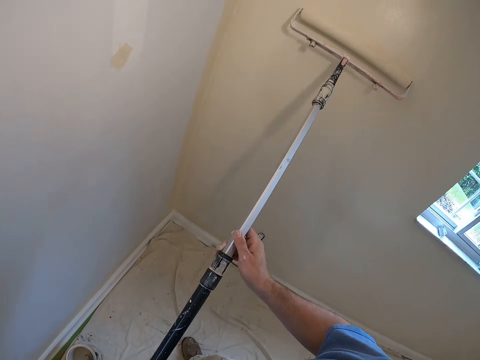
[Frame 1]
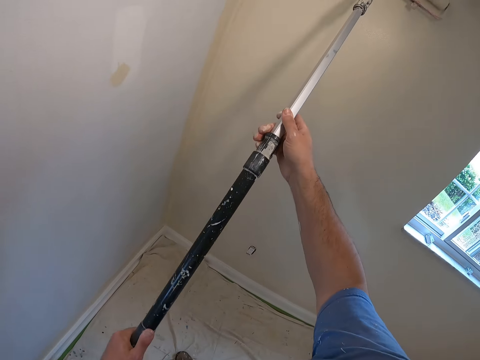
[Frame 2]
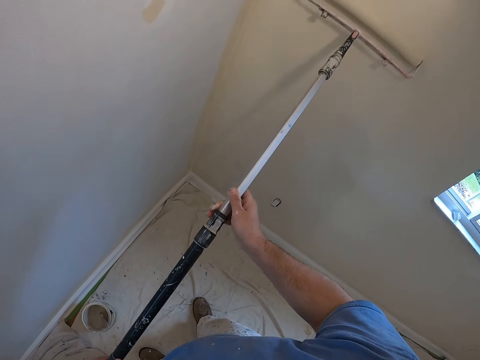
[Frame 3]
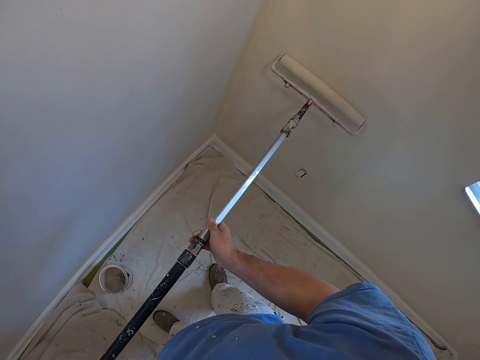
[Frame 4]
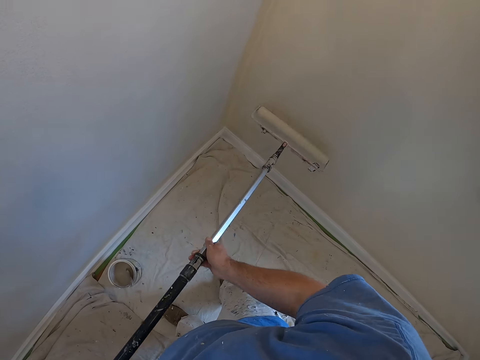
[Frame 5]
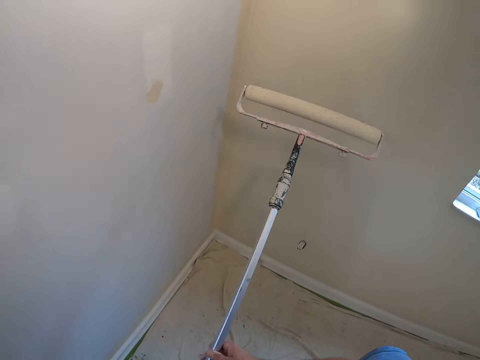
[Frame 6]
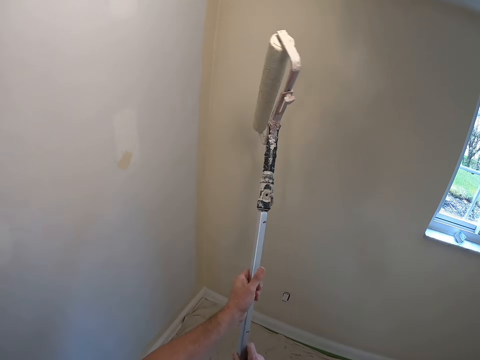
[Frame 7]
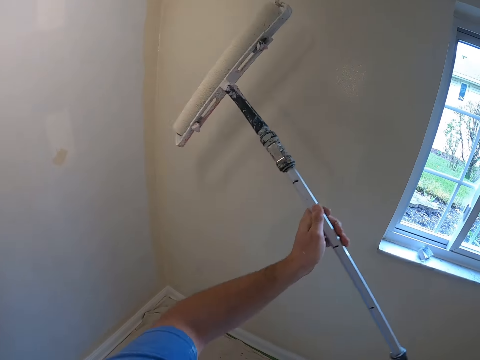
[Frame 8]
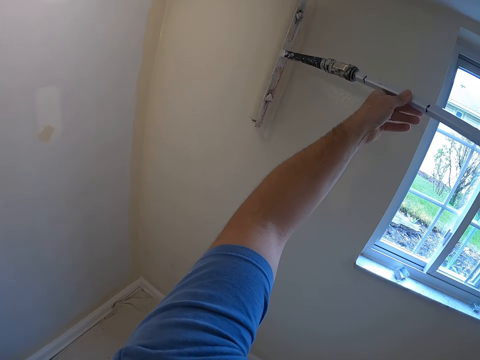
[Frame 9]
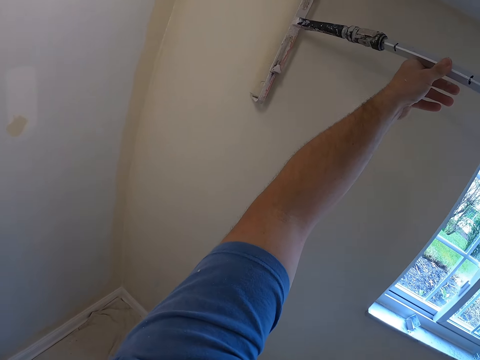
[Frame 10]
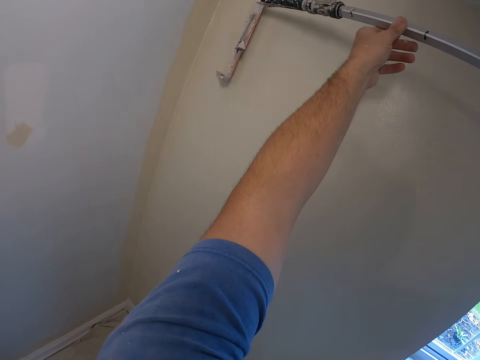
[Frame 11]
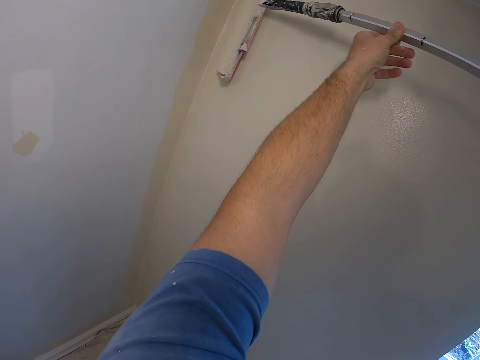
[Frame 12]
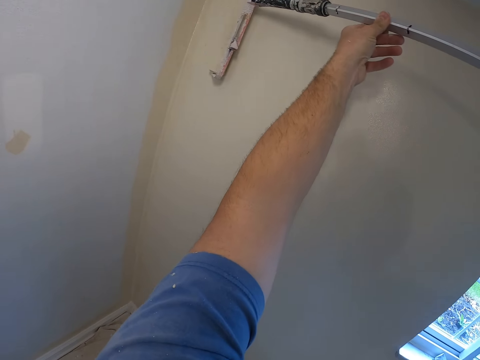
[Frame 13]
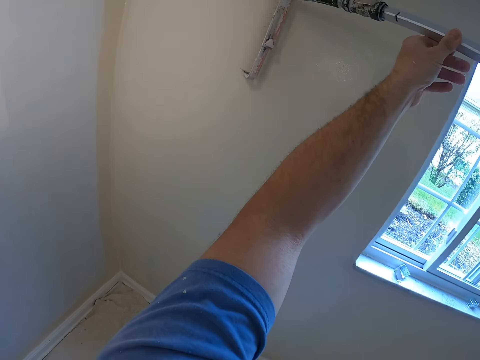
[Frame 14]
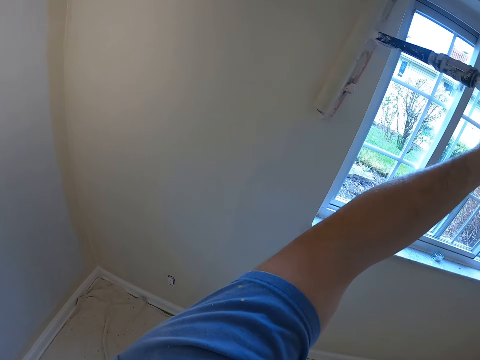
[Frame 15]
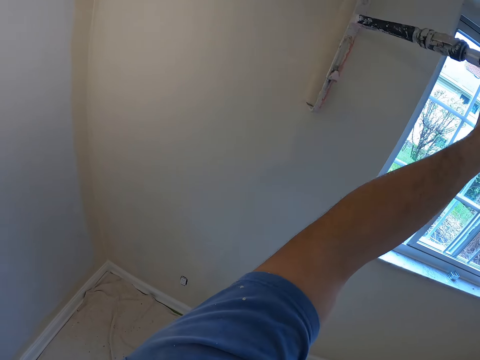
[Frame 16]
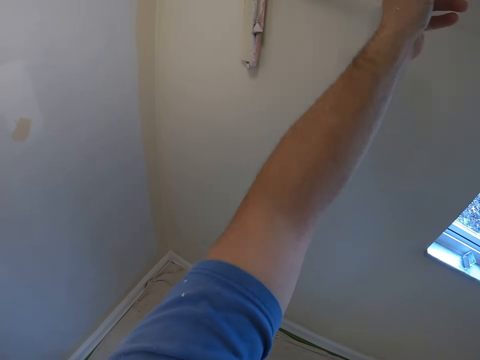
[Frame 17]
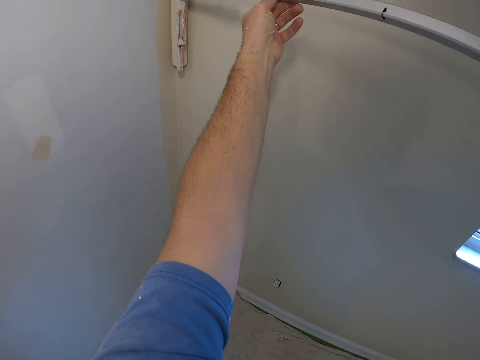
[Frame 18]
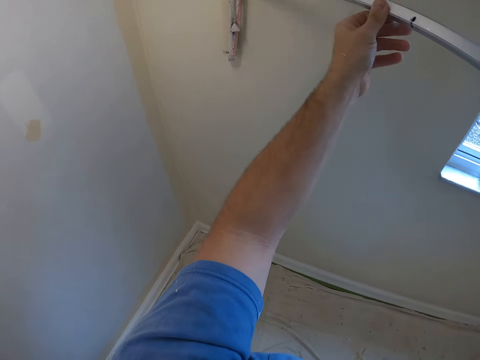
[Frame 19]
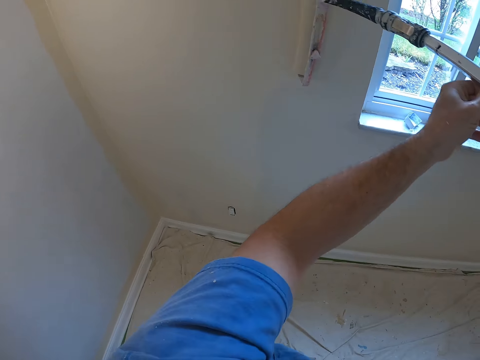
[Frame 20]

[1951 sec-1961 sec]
The camera wearer turns the paint roller in his hands. He paints the wall with the paint roller in his hands.

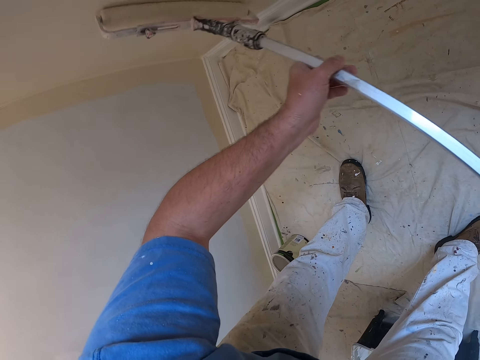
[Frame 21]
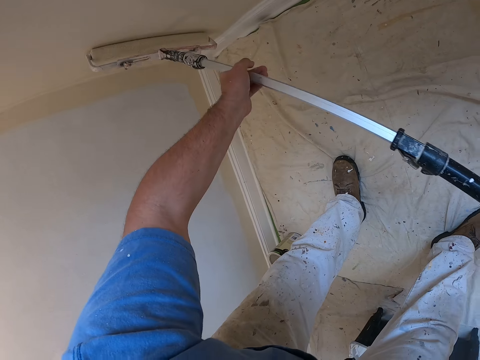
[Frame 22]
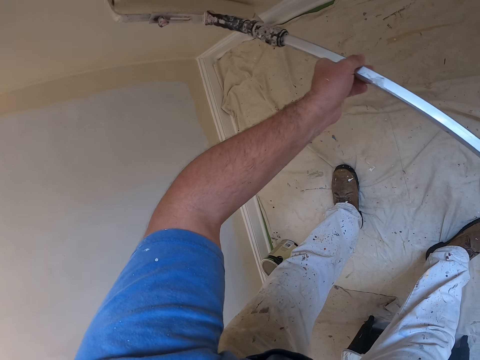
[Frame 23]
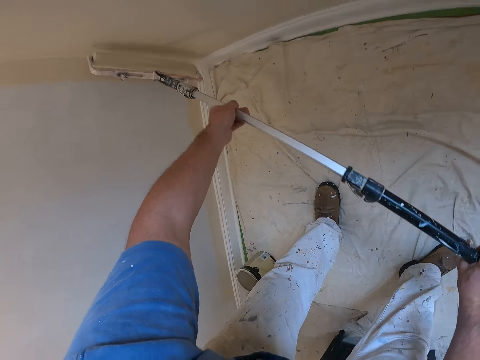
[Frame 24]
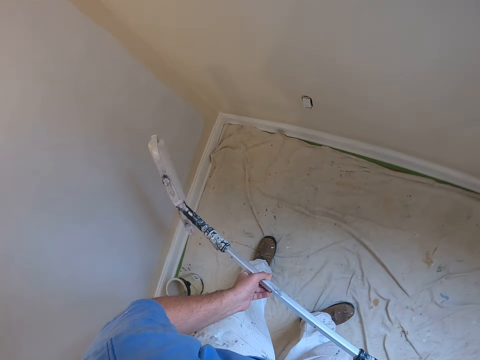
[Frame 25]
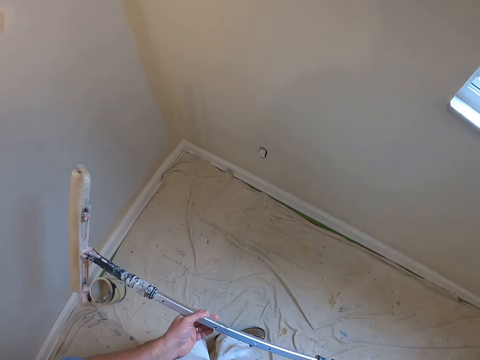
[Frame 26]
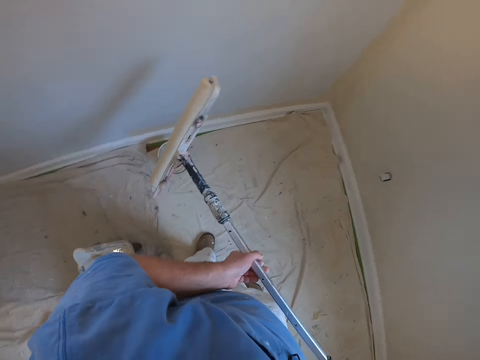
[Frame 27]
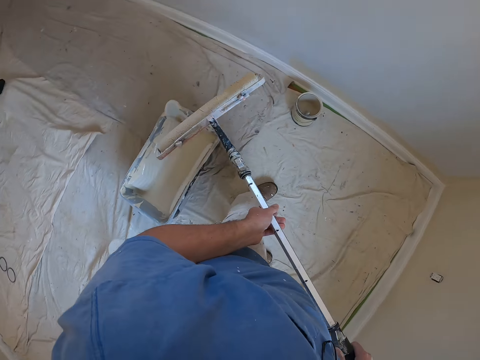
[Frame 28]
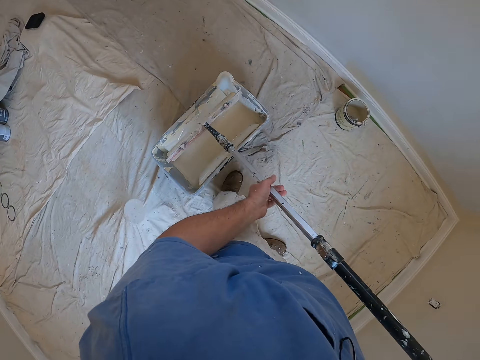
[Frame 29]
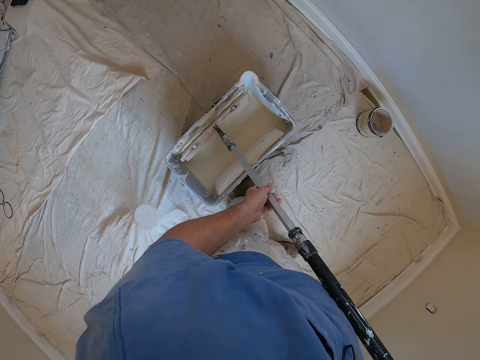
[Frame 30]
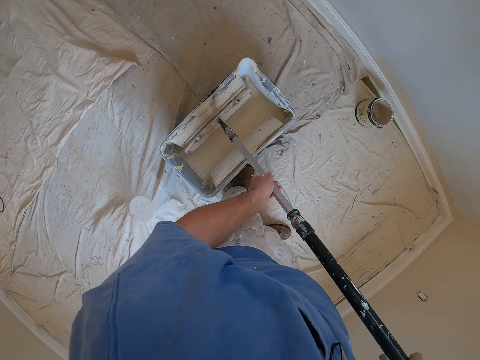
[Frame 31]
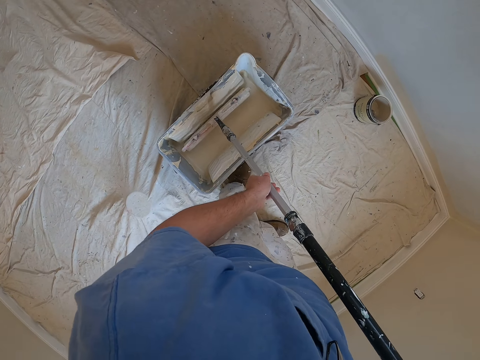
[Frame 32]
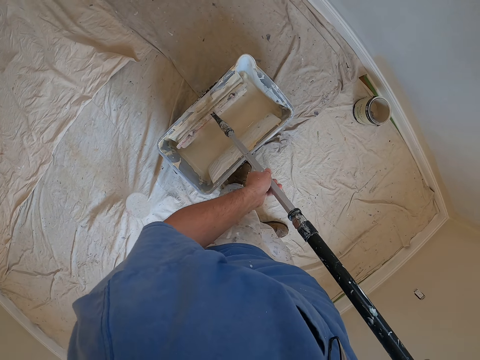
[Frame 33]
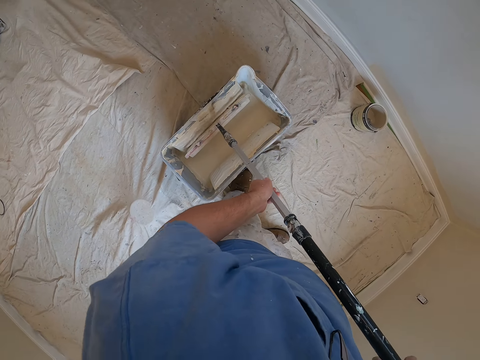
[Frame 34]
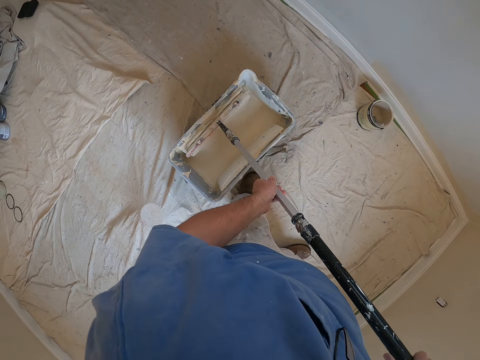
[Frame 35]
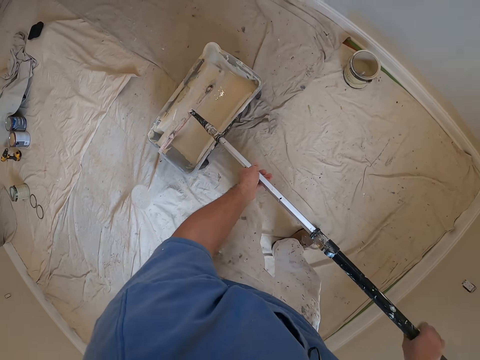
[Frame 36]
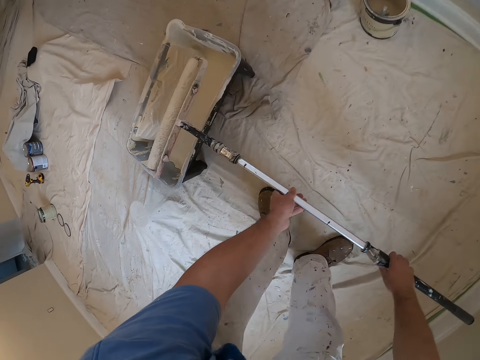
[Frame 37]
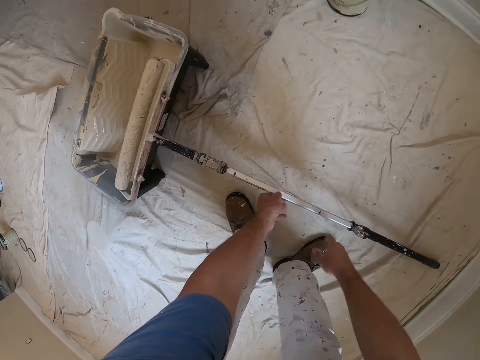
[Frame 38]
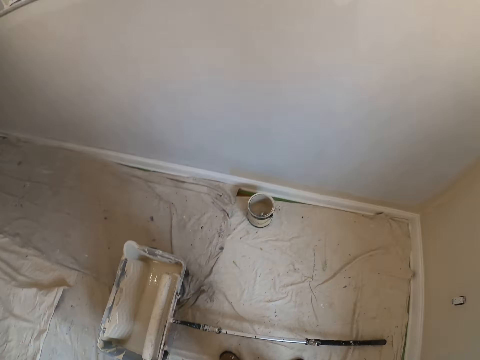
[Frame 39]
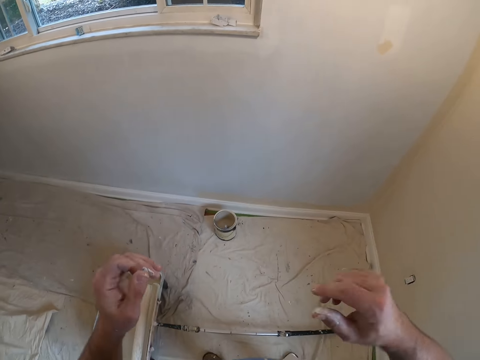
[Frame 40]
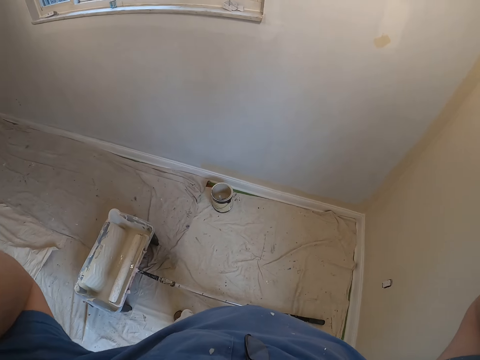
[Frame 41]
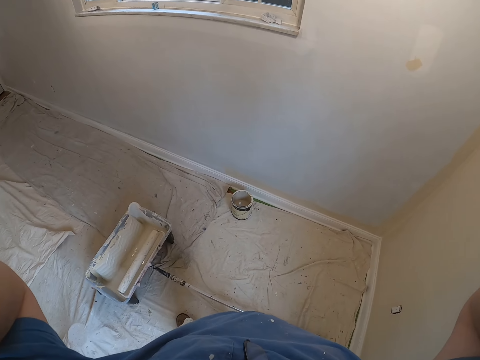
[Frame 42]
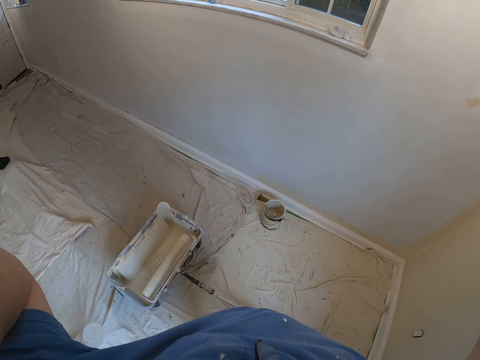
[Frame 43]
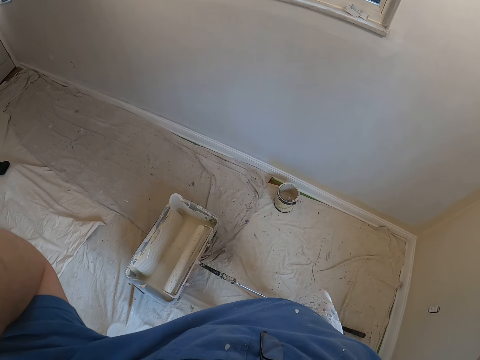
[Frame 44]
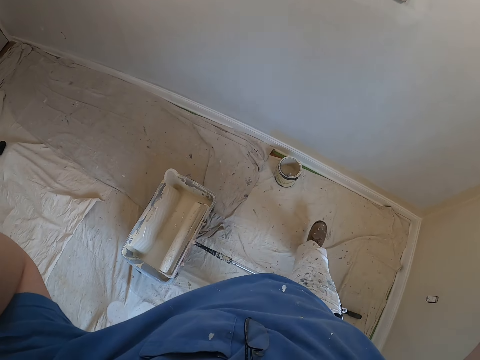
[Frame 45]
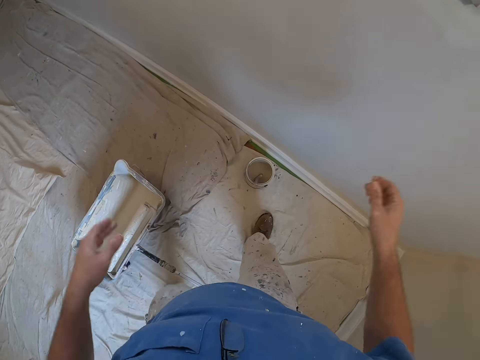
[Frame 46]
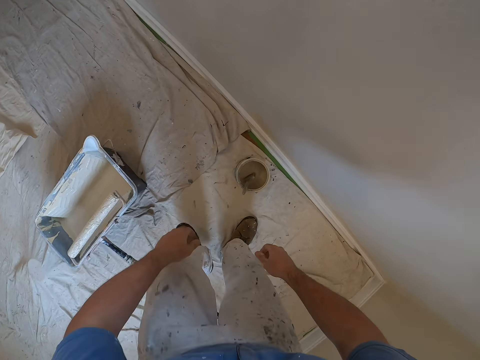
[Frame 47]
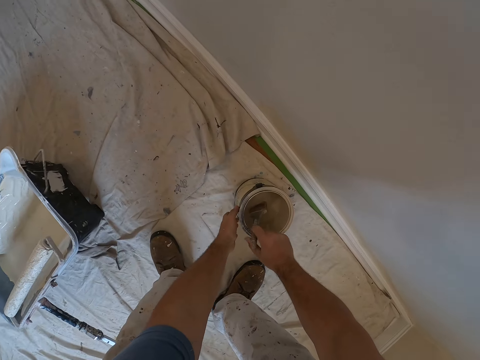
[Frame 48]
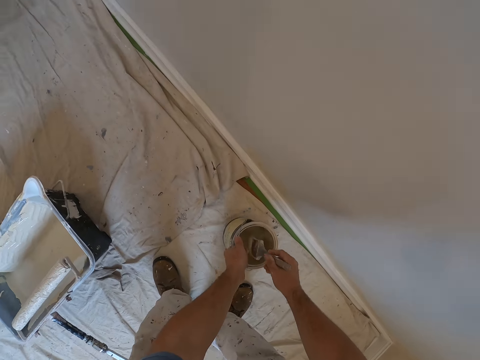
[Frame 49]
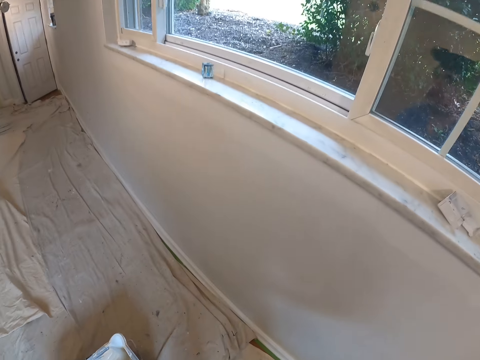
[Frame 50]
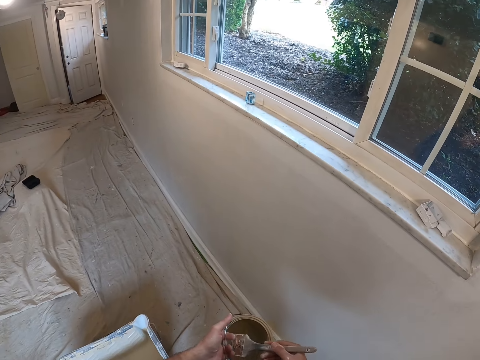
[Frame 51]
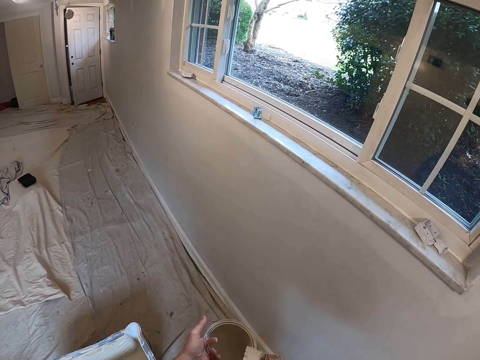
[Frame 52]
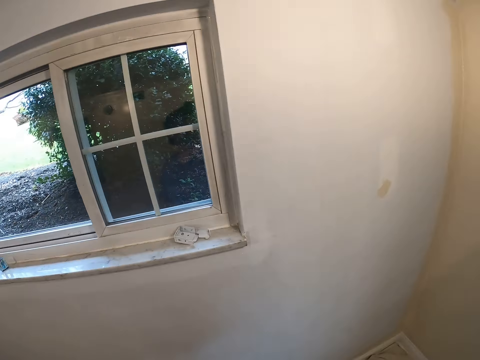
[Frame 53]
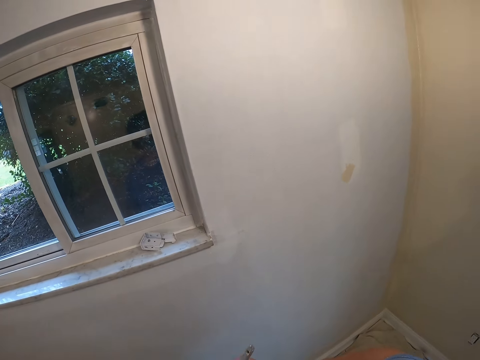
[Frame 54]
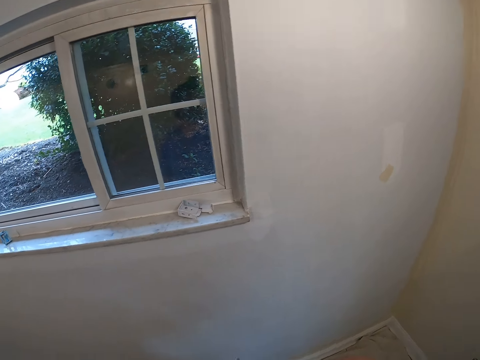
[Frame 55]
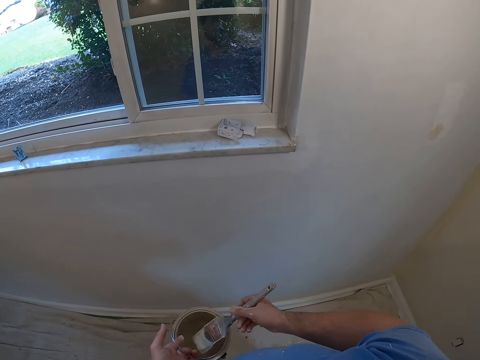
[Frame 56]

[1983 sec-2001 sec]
The camera wearer turns to his back. He dips the paint roller in his hands into the paint container. He drops the paint roller in his hands on the paint container. He raises his hands. He crosses over the paint roller handle extension. He bends and touches a paint brush in a paint container with his right hand. He moves a step. He carries the paint container with his left hand. He stands. He turns to his right. He stirs the paint. He looks around.
